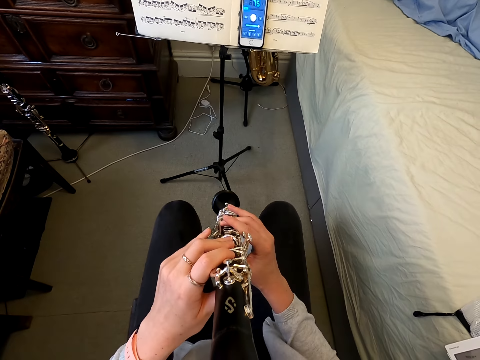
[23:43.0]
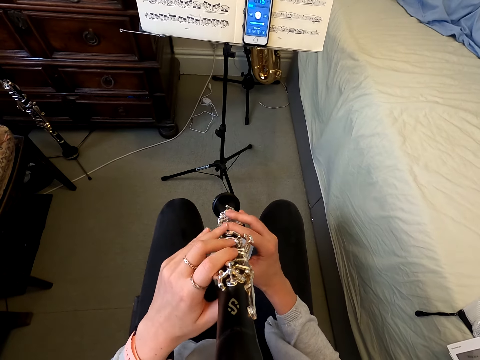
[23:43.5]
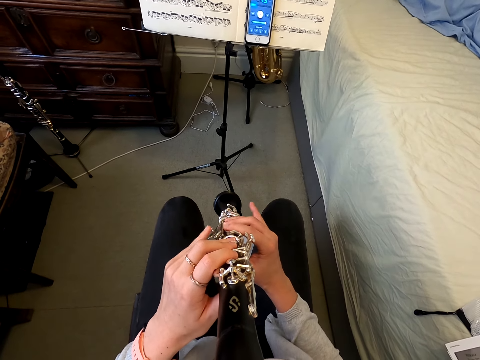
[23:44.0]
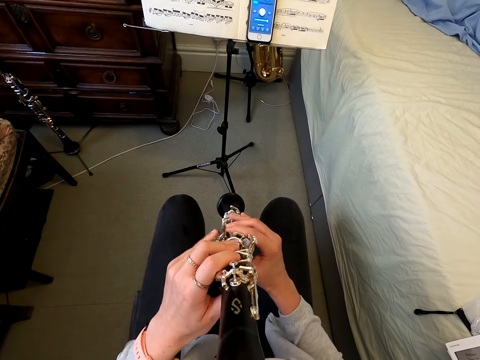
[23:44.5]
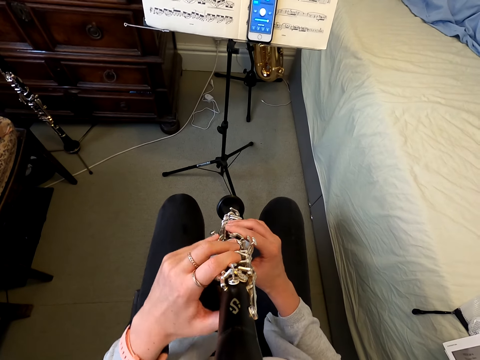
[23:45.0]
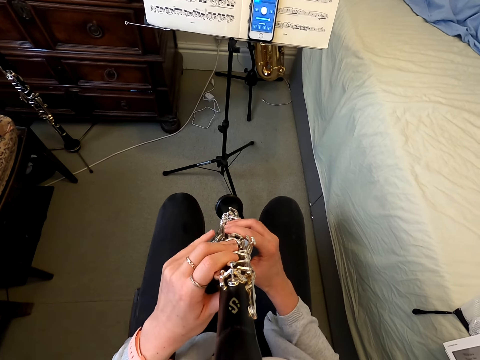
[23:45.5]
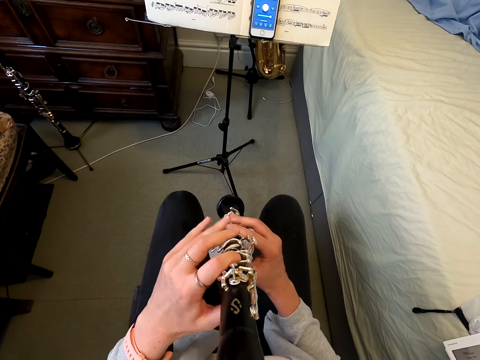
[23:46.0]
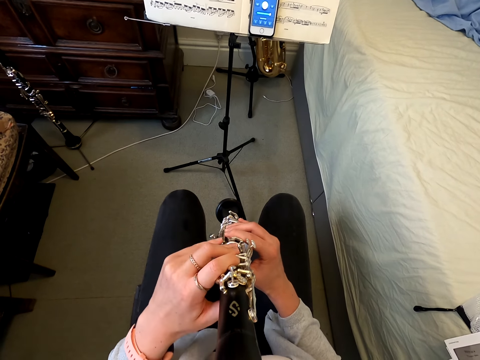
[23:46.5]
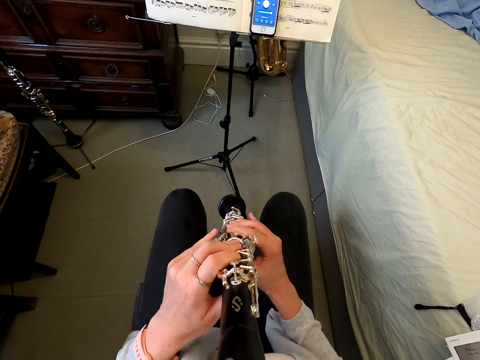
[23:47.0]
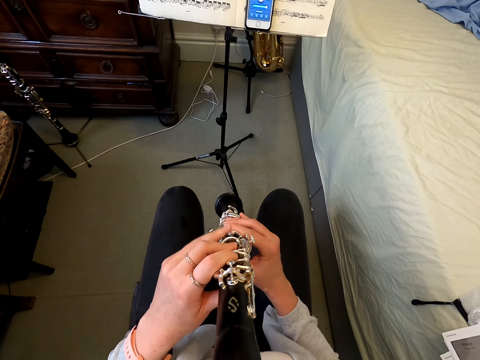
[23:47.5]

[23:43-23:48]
The camera wearer plays the clarinet.

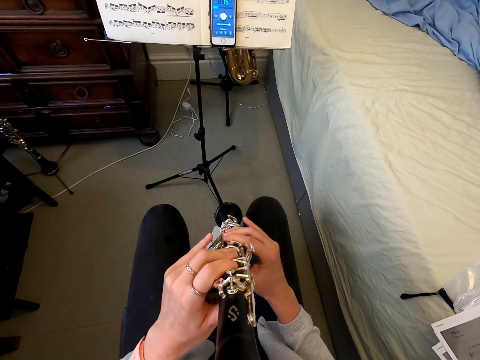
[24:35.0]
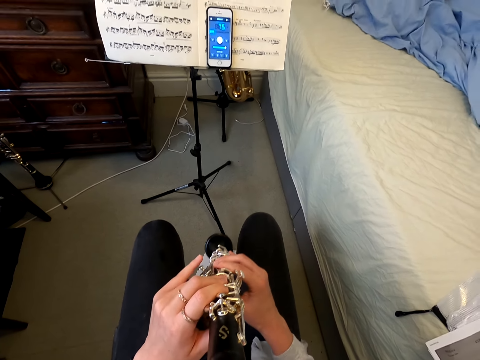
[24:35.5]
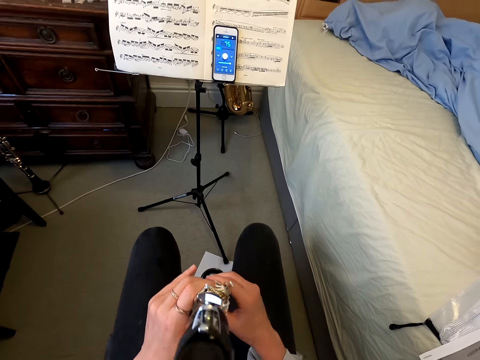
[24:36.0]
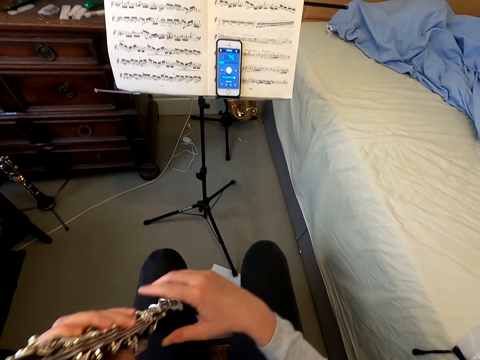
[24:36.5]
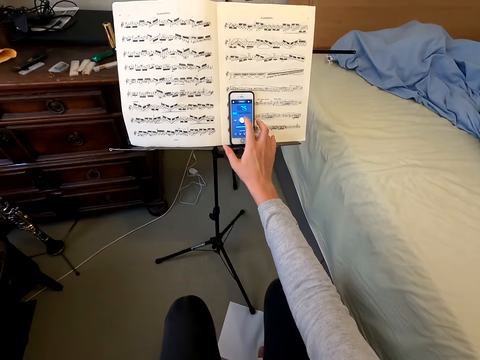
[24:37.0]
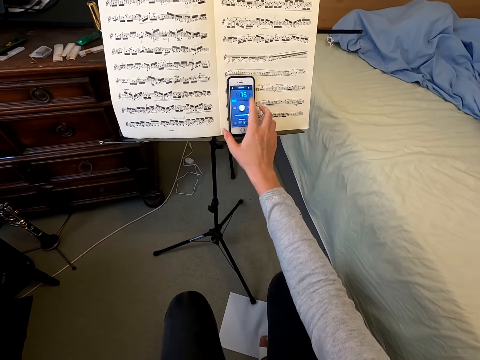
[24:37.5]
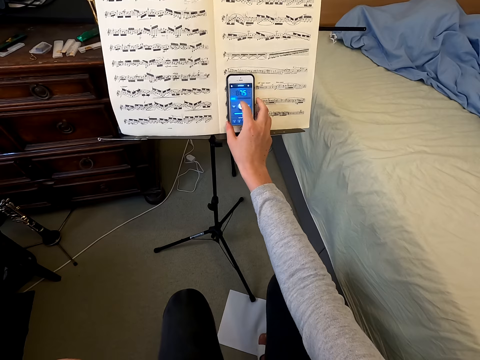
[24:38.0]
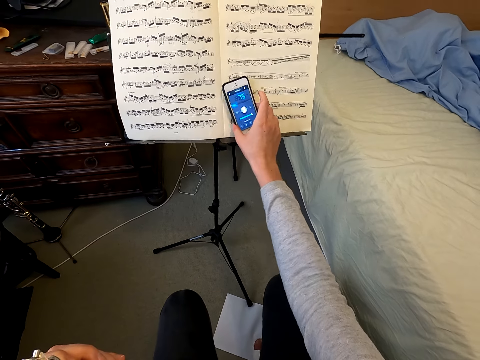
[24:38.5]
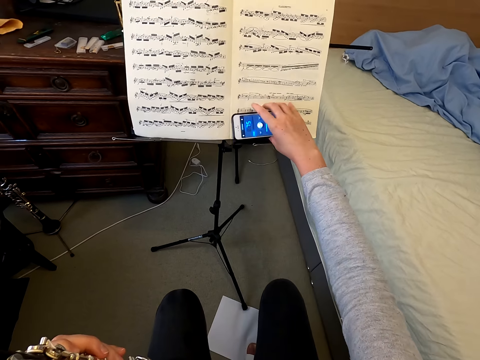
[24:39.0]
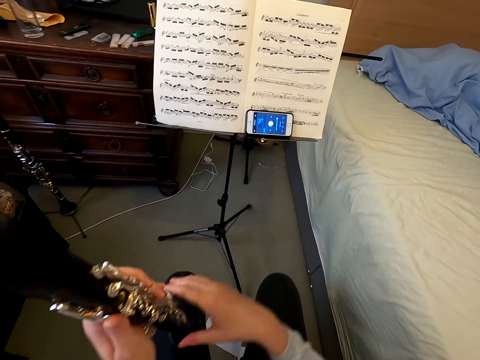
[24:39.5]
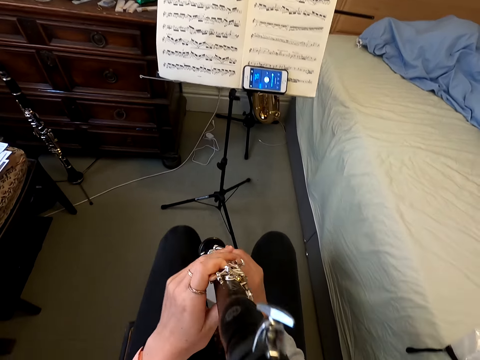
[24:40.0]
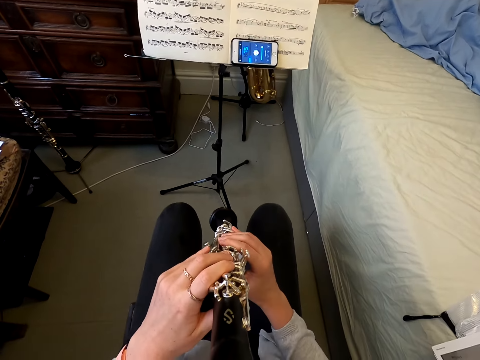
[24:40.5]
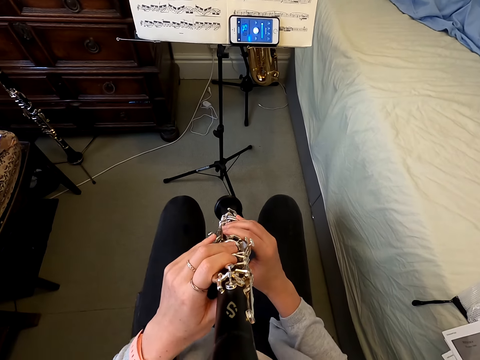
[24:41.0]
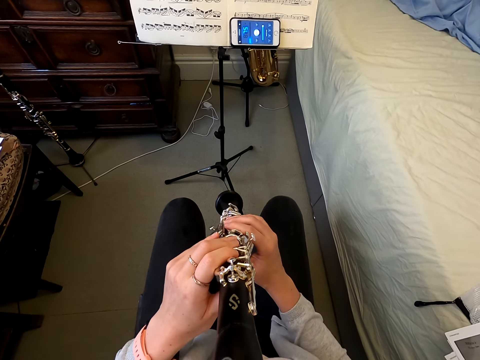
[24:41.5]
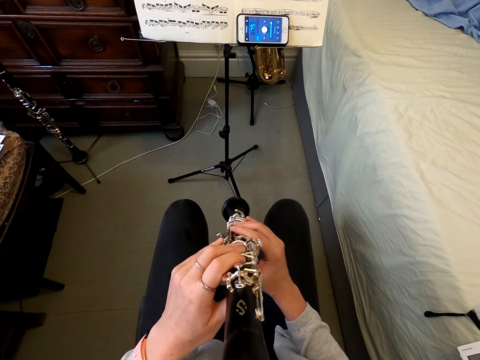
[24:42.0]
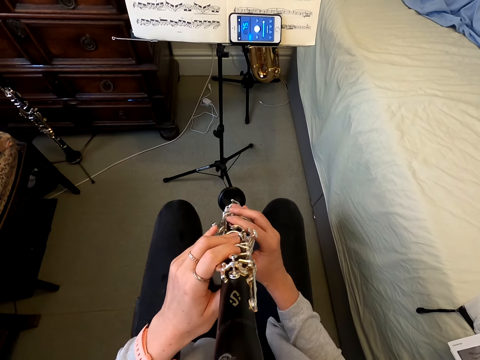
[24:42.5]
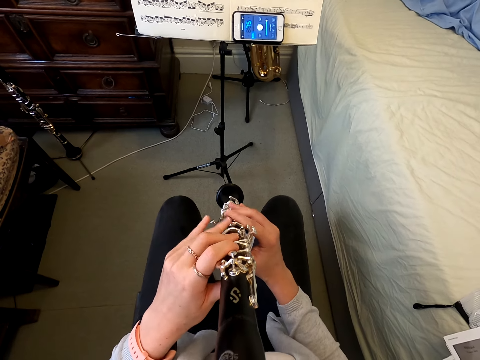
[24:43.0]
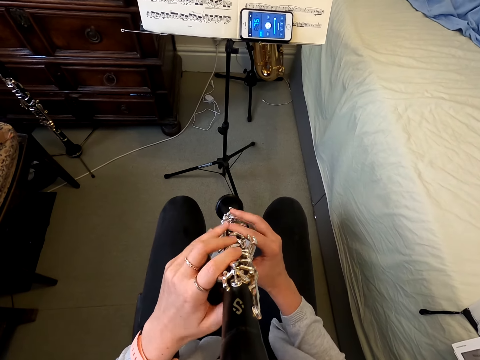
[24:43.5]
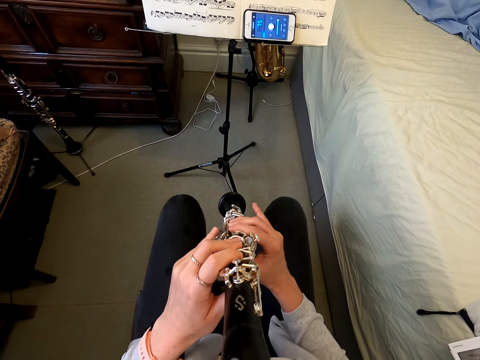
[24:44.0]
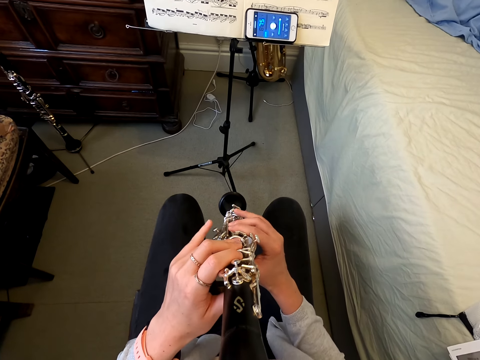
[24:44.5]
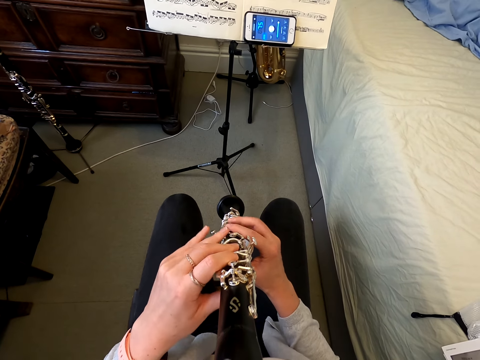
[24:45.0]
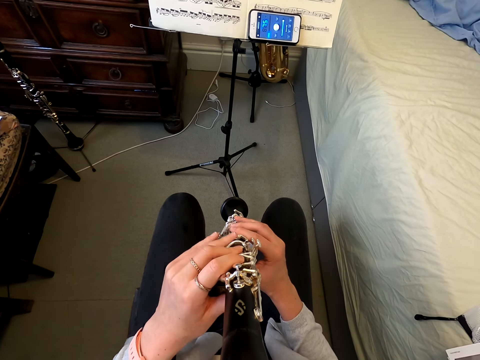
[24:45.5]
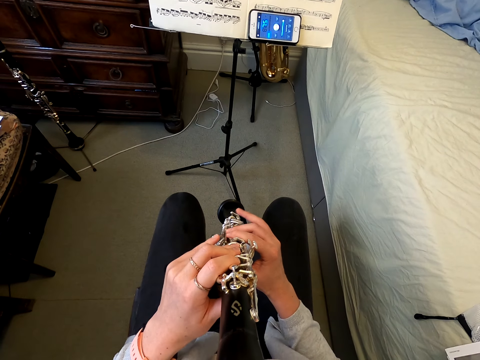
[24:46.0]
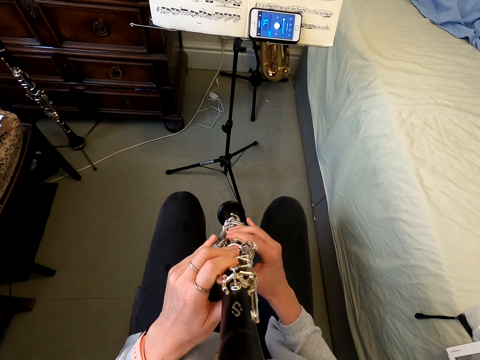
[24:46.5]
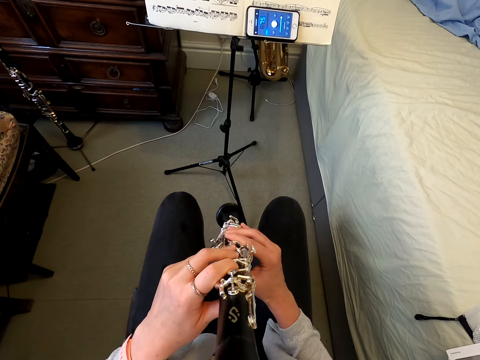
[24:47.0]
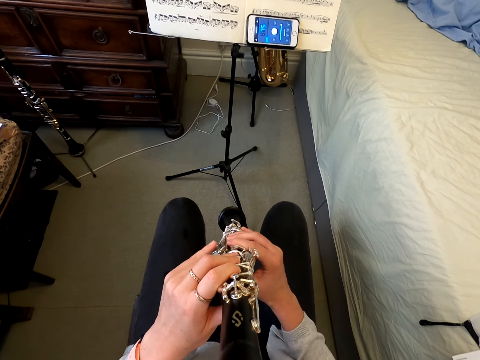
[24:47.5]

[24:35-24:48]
The camera wearer removes the clarinet from her mouth. She touches the cellphone in a book. She uses the phone. She turns the cellphone. She puts the clarinet in her mouth. She plays the clarinet.

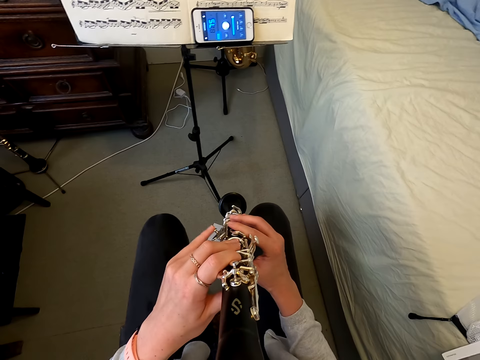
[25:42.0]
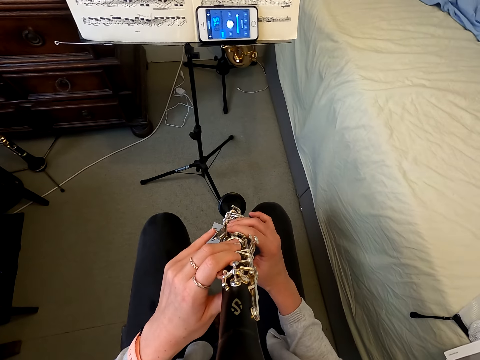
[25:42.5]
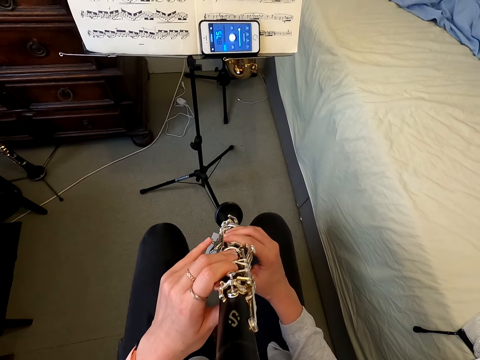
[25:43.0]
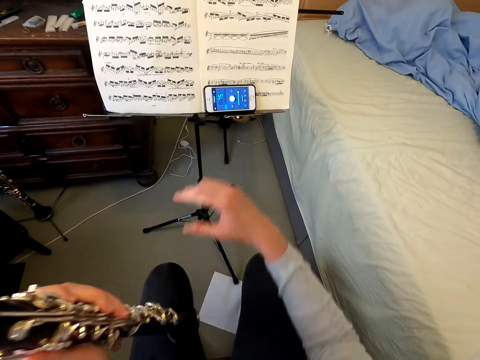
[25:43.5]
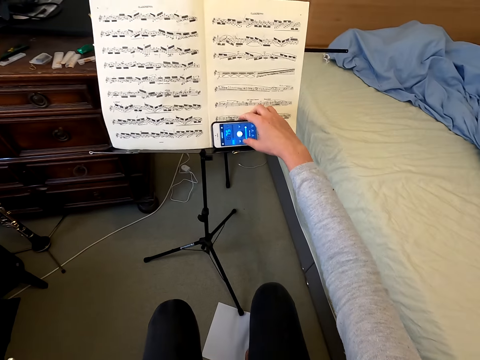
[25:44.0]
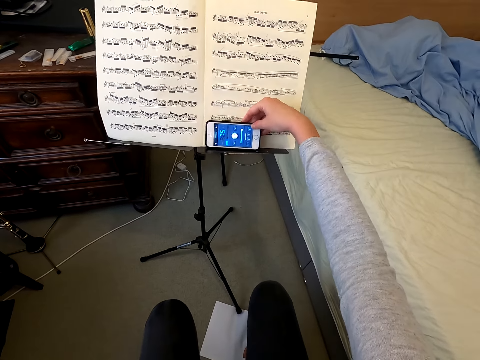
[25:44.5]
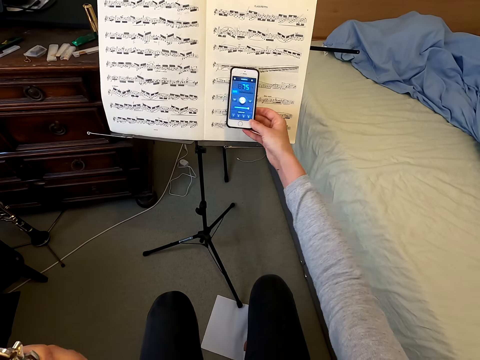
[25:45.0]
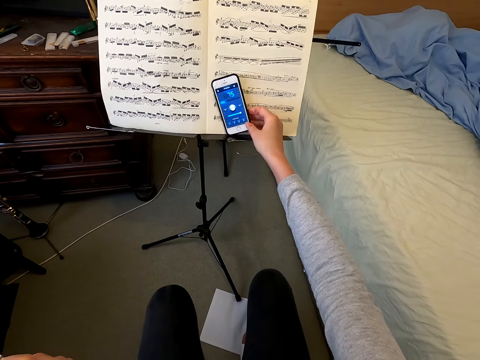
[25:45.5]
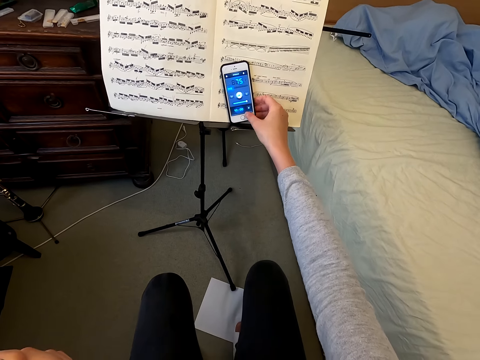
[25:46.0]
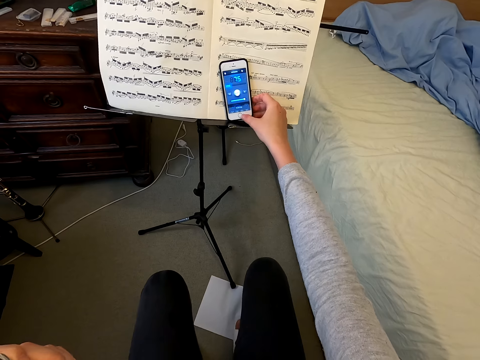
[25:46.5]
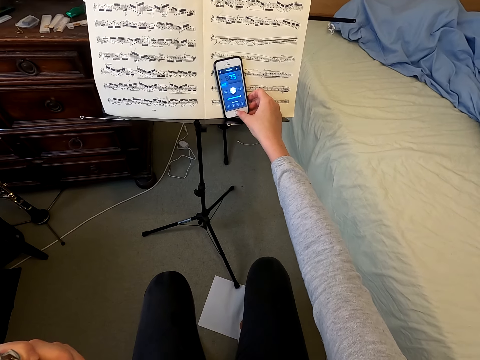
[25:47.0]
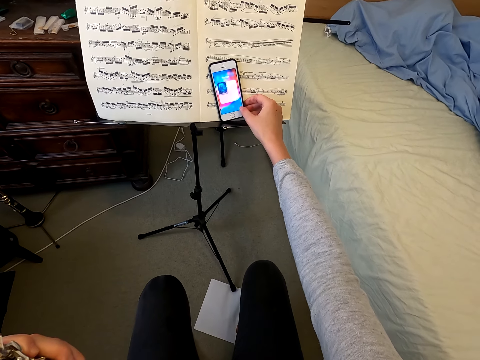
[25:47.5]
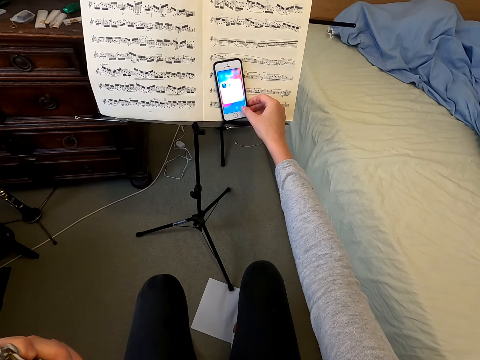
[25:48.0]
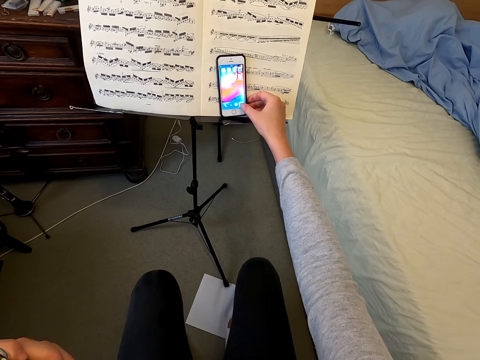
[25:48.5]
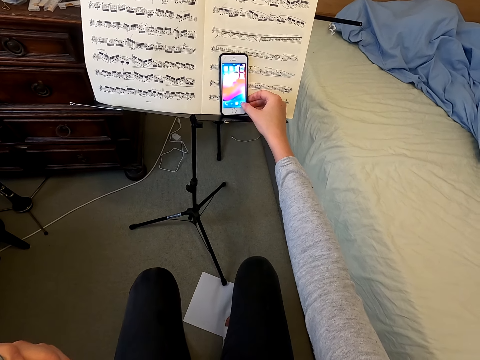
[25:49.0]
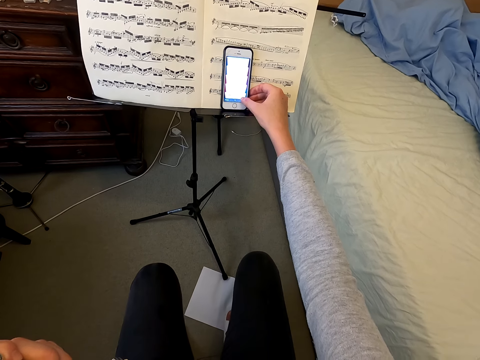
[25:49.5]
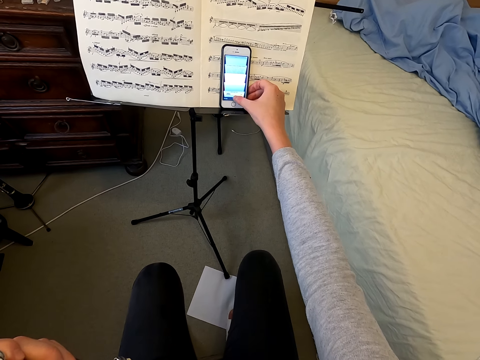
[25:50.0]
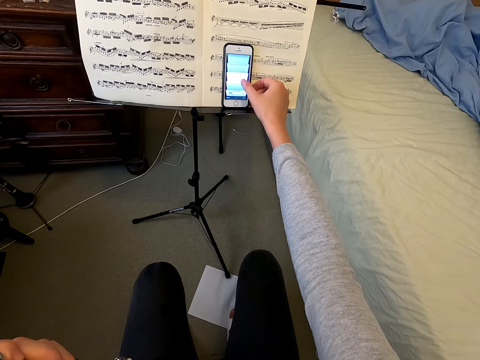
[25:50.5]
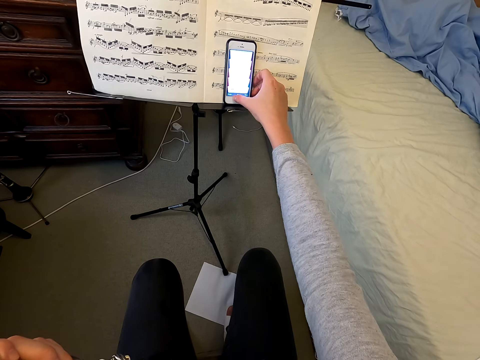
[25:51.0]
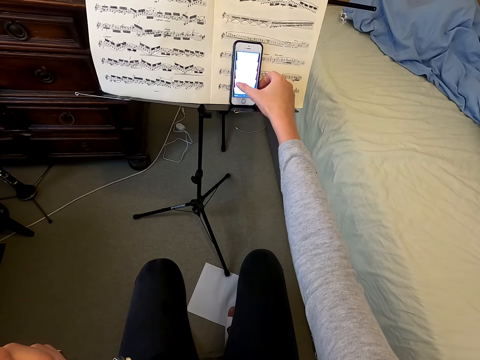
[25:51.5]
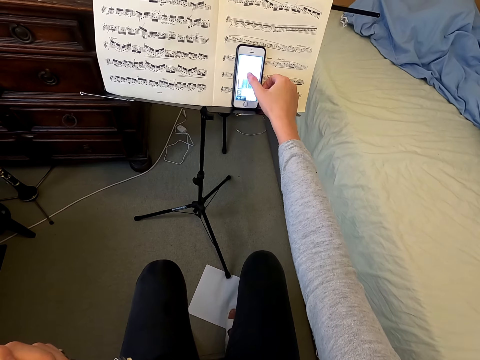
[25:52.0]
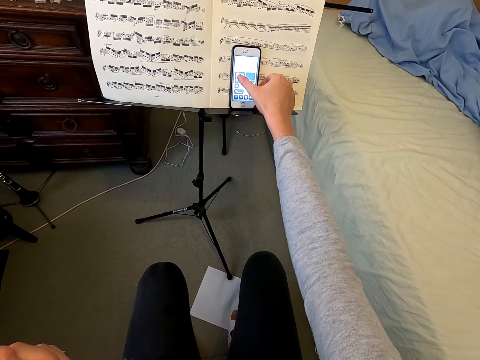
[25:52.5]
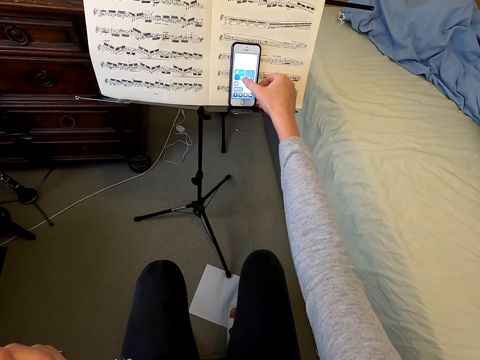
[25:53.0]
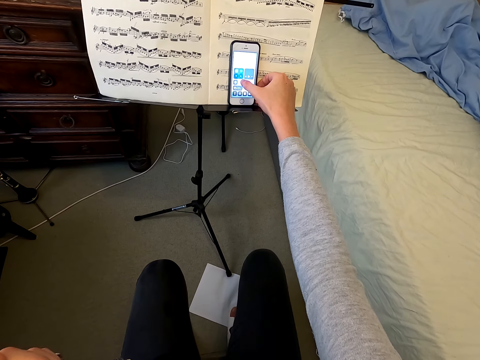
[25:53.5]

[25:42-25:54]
The camera wearer touches her cellphone. She turns the cellphone in the book. She scrolls on her cellphone. She uses the phone.
